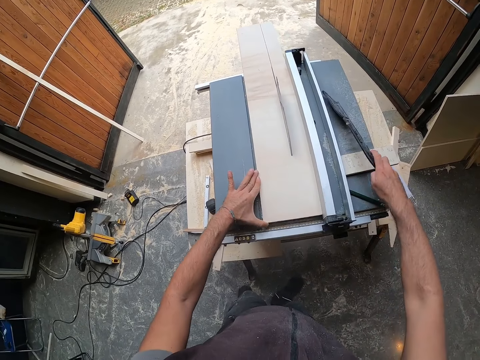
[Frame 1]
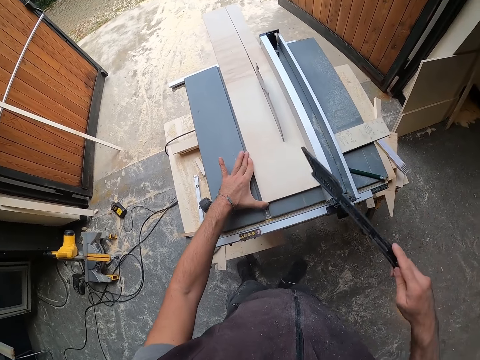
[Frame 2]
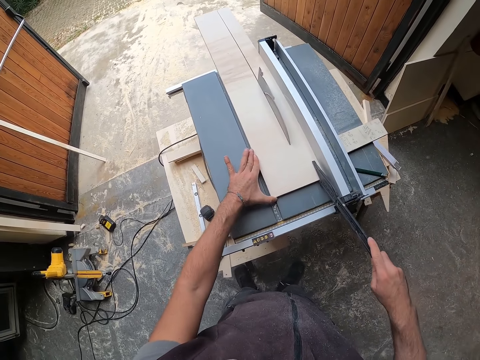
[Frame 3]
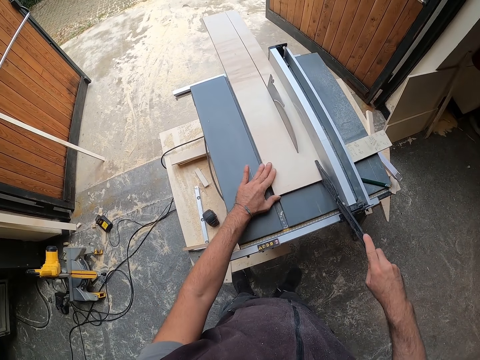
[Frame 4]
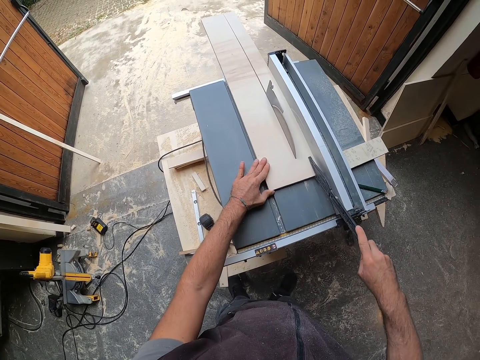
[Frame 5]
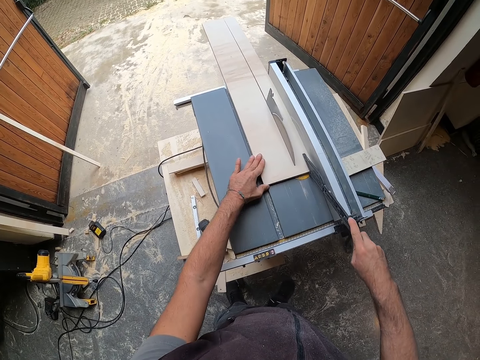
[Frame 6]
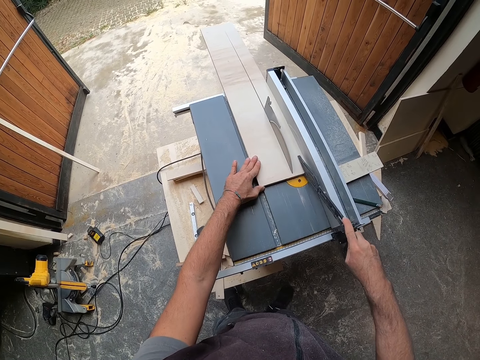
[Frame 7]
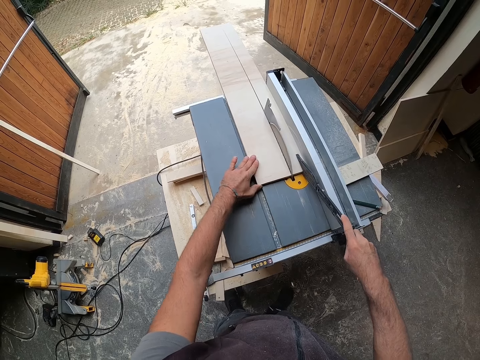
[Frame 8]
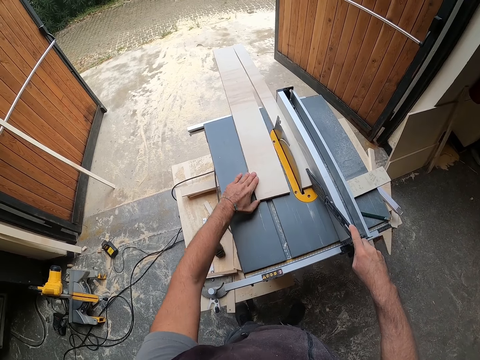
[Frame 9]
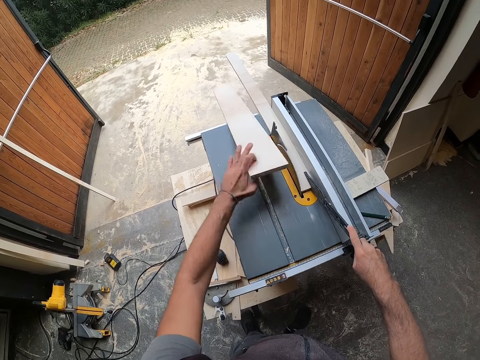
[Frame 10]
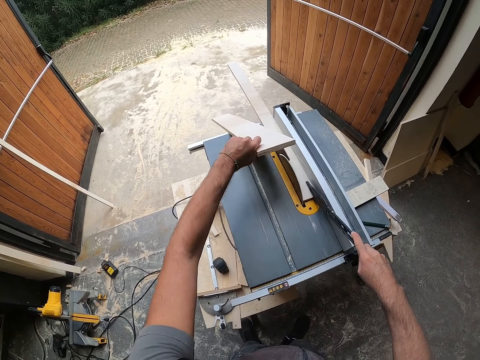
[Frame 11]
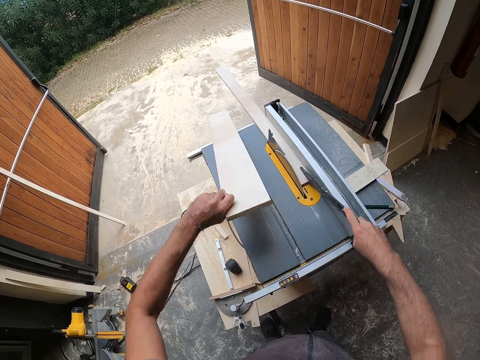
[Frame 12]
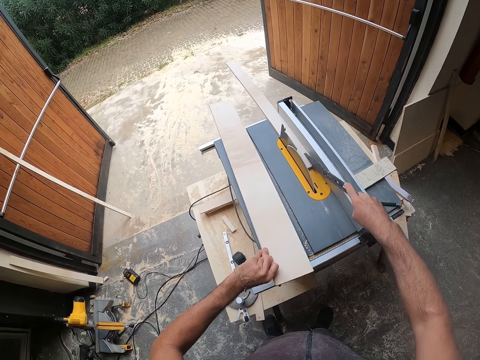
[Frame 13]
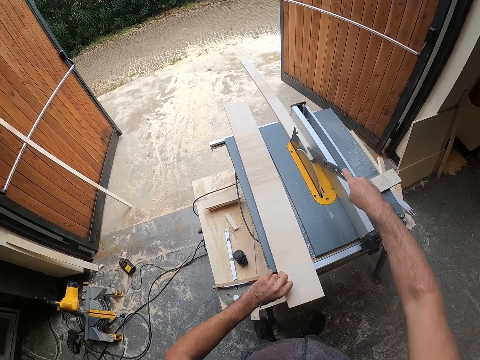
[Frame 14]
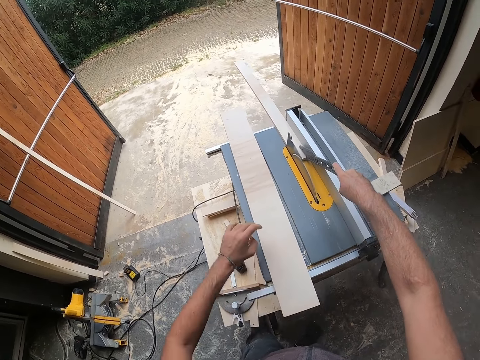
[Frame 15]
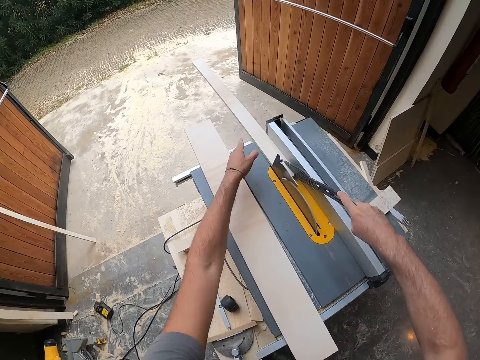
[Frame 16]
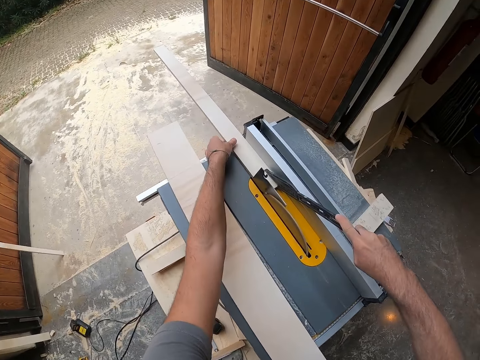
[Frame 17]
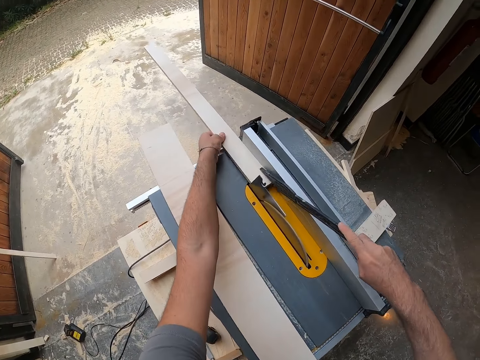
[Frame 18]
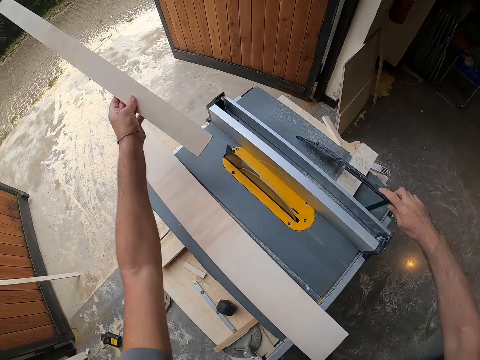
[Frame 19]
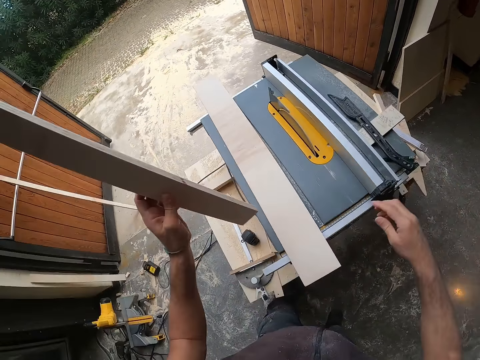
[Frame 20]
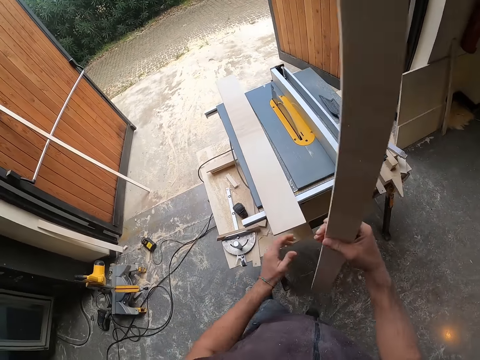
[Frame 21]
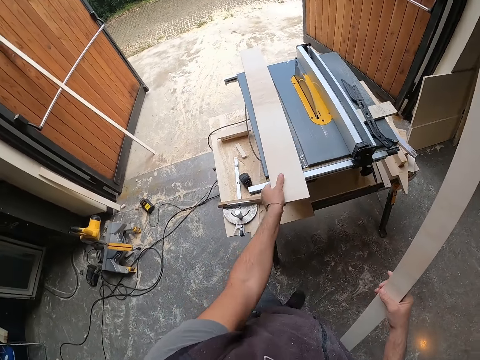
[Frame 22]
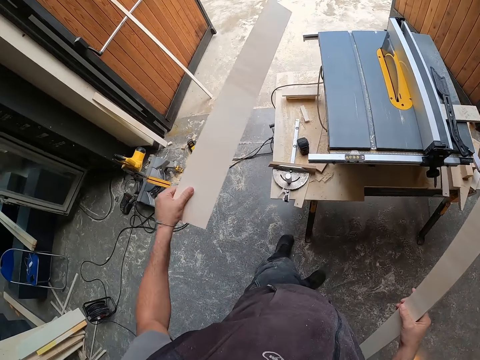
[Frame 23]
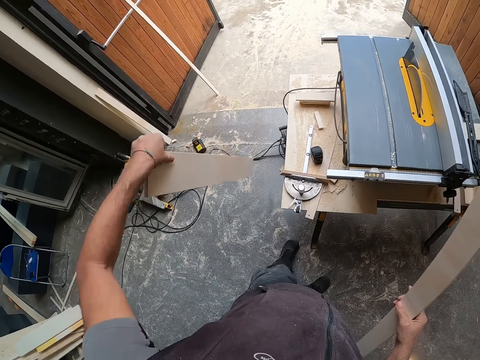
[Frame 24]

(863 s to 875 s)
The camera wearer picks the piece of metal or push stick on the table saw with his right hand. He moves the plank on the table saw with his left hand and the piece of metal in his right hand. He picks a sawn plank on the table saw with his left hand. He pushes the wood with the push stick. He drops the sawn plank in his left hand on the table saw. He picks the sawn plank on the table saw with his left hand. He drops the piece of metal in his right hand on the table saw. He passes the sawn plank in his left hand to his right hand. He picks the plank on the table saw with his left hand.

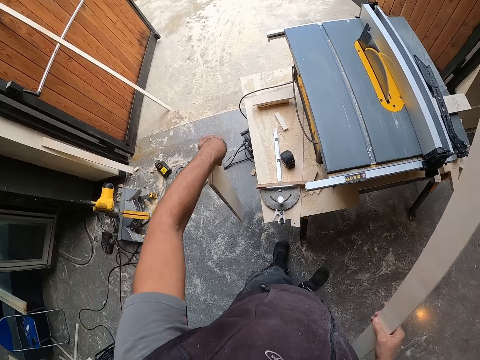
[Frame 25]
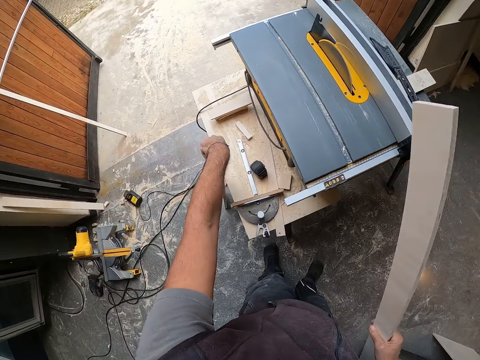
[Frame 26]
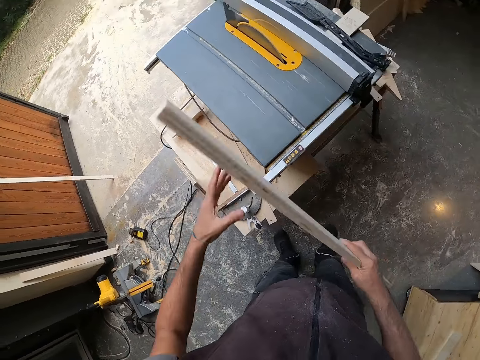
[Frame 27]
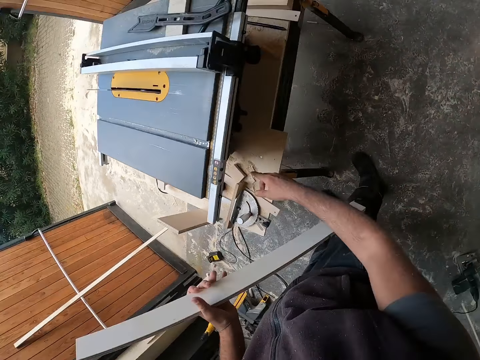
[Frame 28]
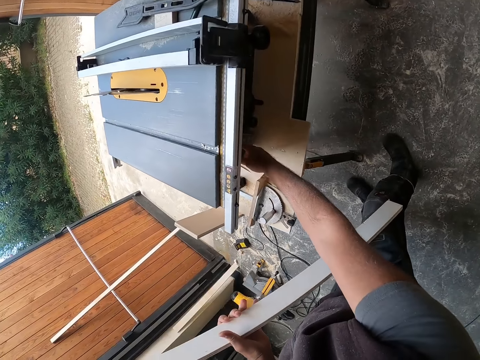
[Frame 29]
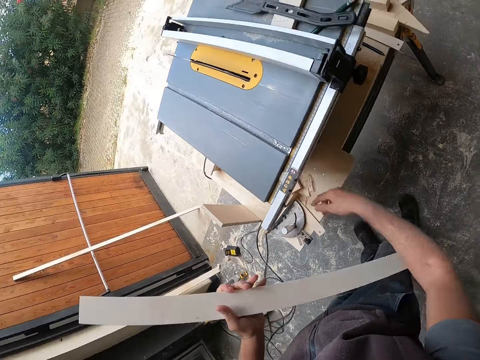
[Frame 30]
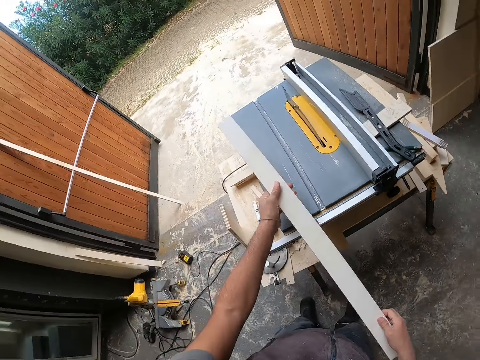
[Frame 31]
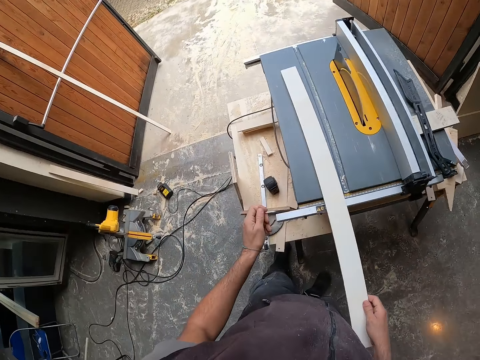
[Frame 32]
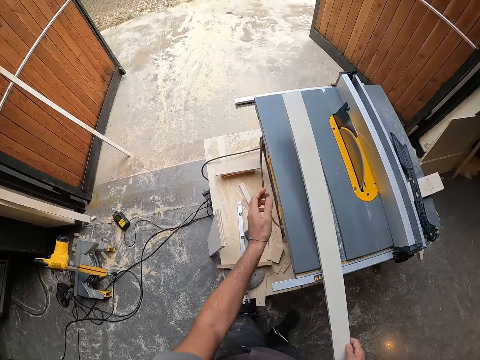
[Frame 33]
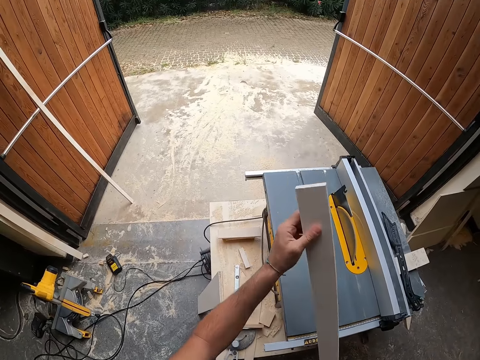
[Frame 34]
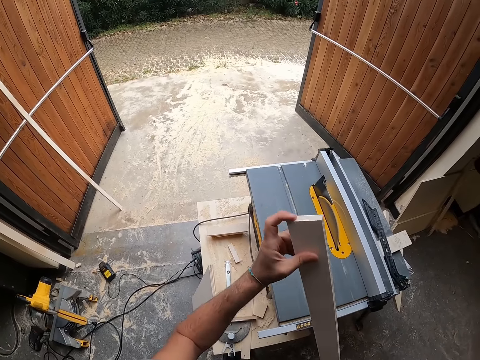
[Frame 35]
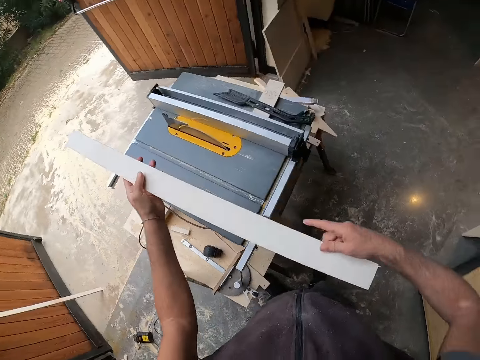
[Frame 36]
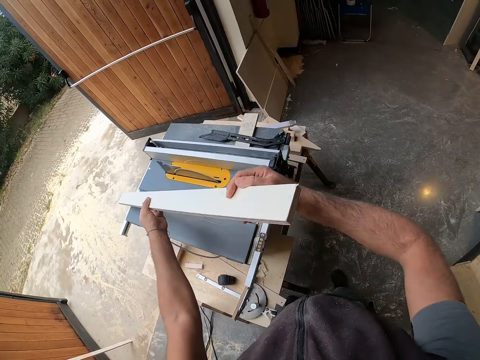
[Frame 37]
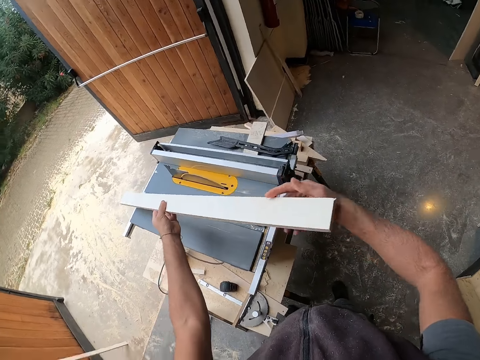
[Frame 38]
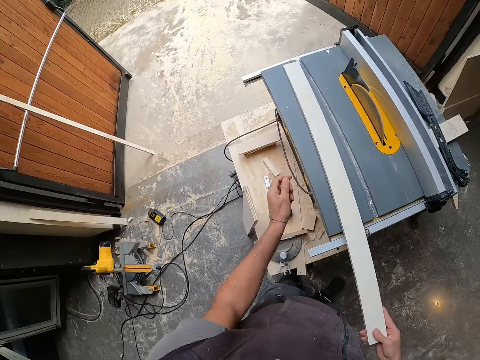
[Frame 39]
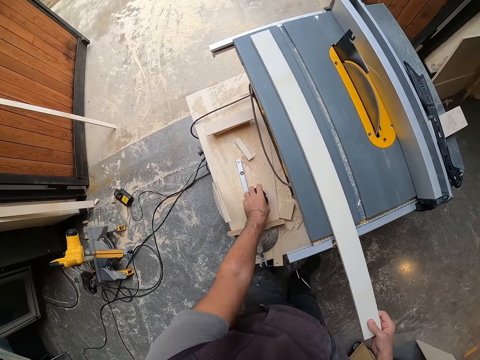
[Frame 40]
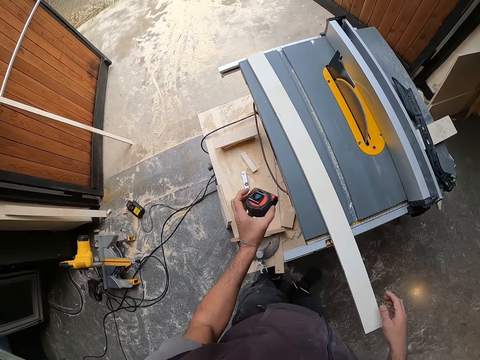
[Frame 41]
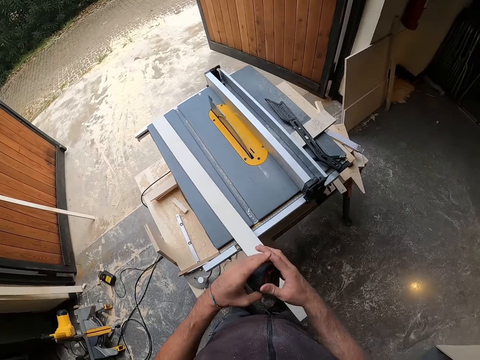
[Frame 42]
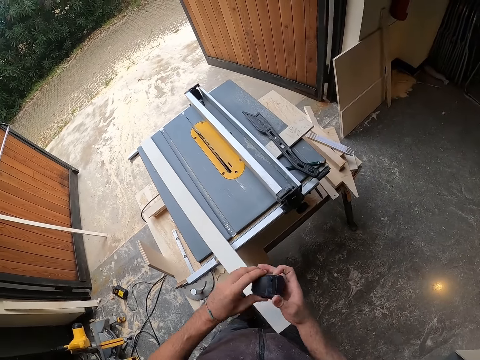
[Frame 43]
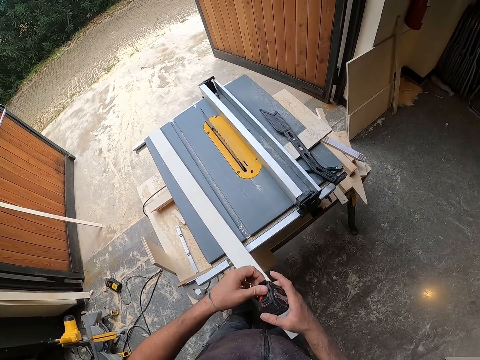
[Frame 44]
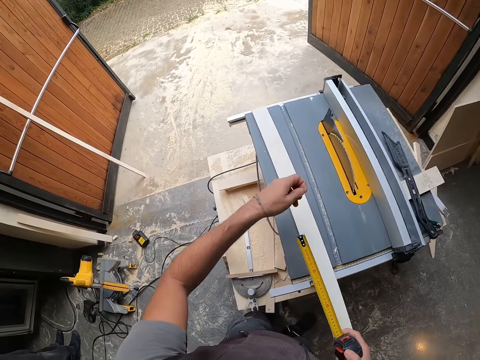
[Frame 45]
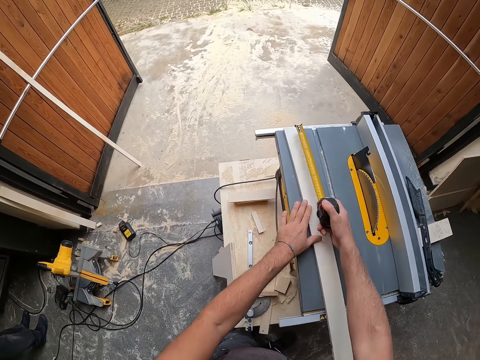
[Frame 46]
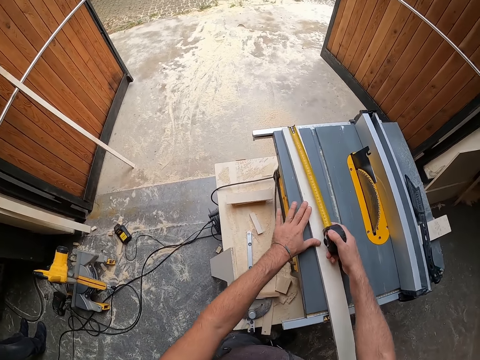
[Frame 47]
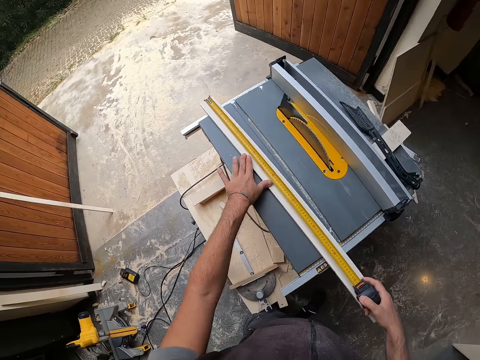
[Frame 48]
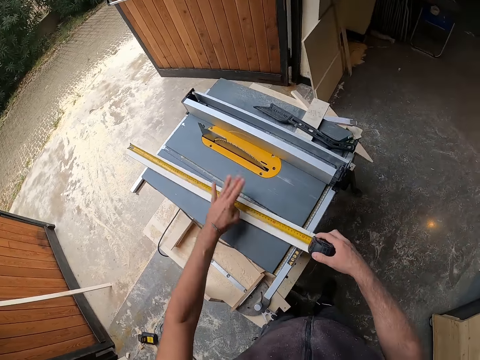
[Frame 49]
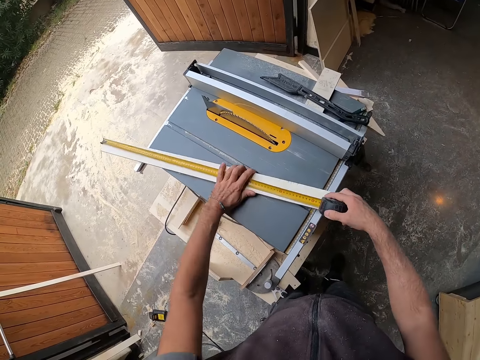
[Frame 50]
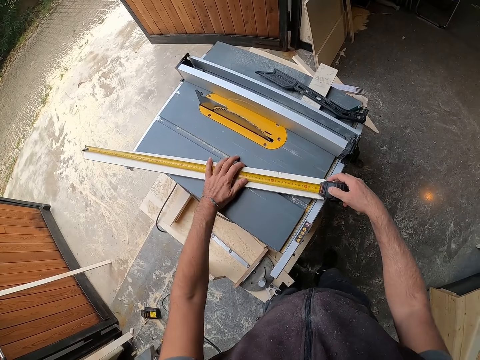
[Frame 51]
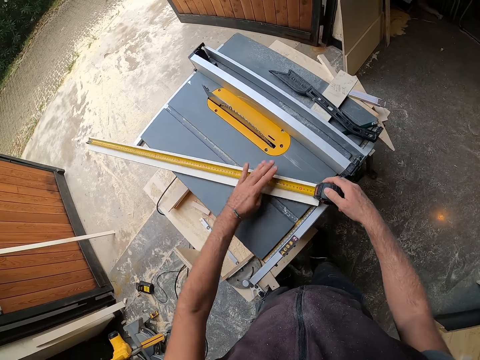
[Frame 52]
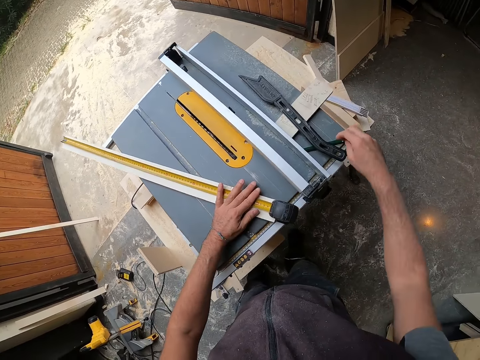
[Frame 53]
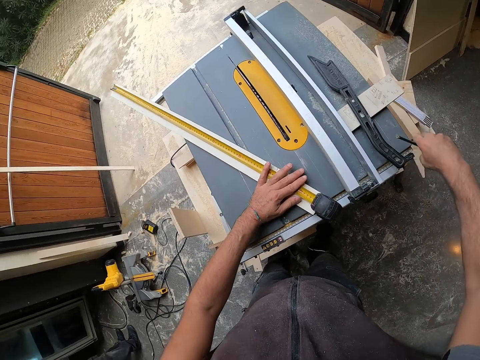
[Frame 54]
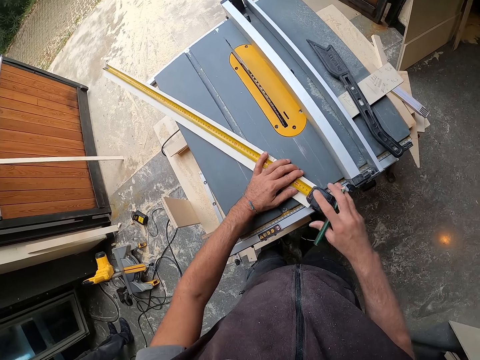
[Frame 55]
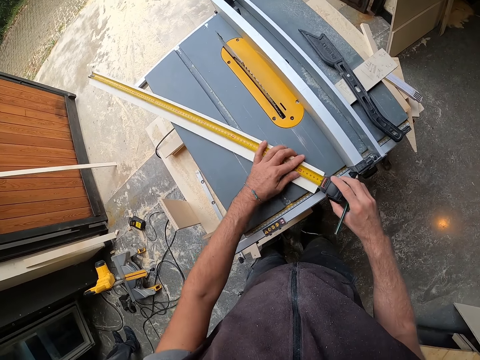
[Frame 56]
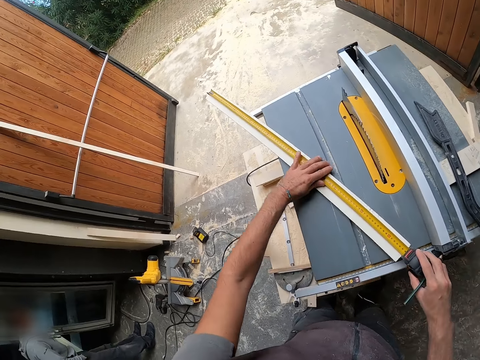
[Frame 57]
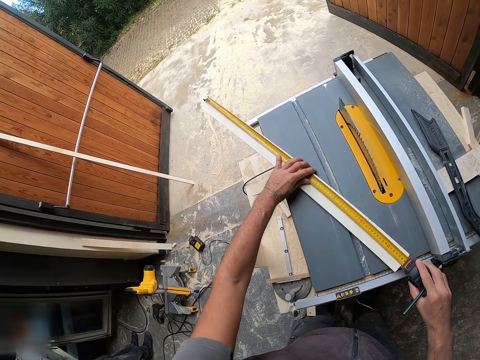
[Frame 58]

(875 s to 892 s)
The camera wearer leans the plank in his left hand against the table under the table saw. He passes the plank in his right hand to his left hand. He adjusts the table saw. He switches off the table saw with his right hand. He holds the plank on the table saw with both hands. He drops the plank on the table saw with both hands. He holds the plank on the table saw with both hands. He checks the wood. He picks the measuring tape on the table under the table saw with his left hand. He drops the plank on the table saw with his right hand. He passes the measuring tape in his left hand to his right hand. He pulls out the measuring tape with his left hand. He places his left hand on the plank on the table saw. He measures the plank on the table saw with the measuring tape in his right hand. He holds the measuring tape on the plank on the table saw with his right hand. He picks the marker on the table saw with his right hand. He adjusts the measuring tape on the plank with his right hand.
